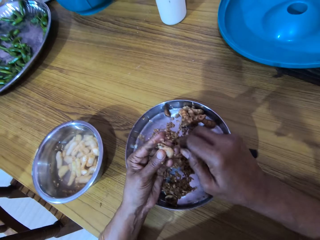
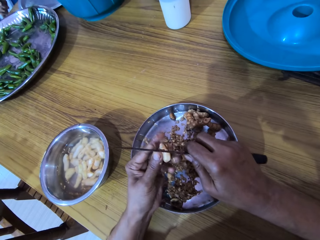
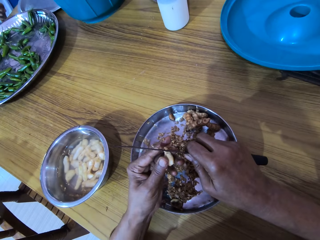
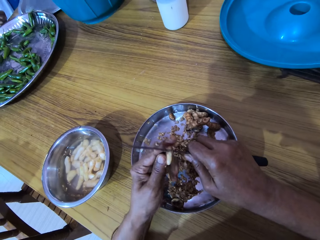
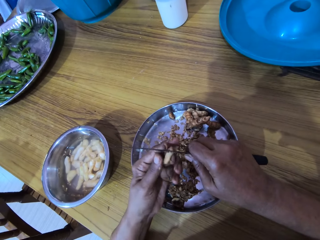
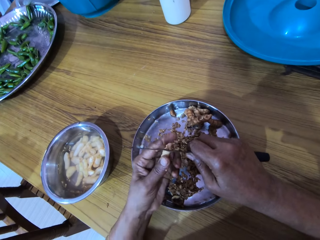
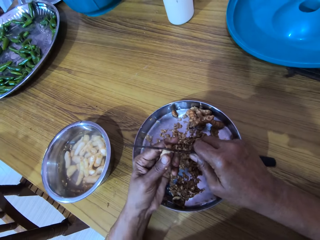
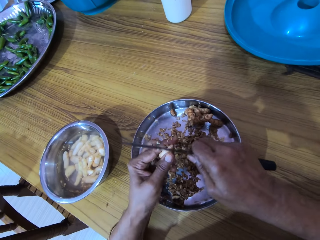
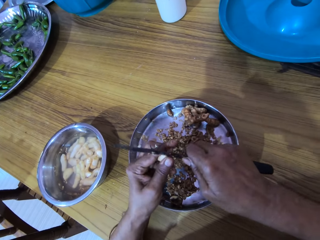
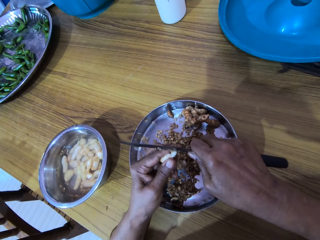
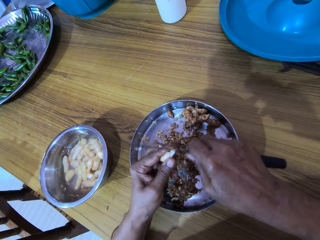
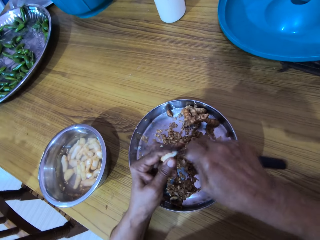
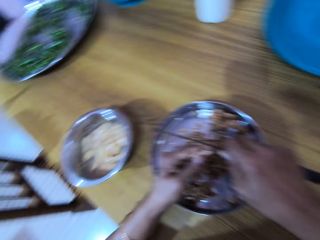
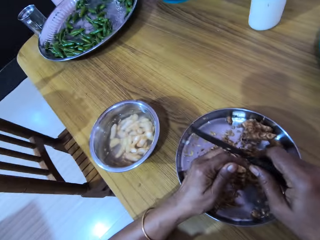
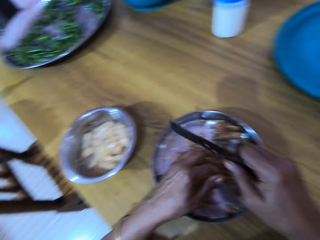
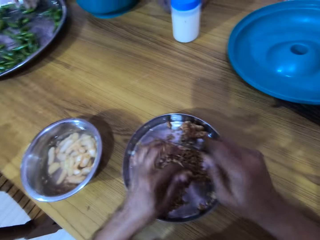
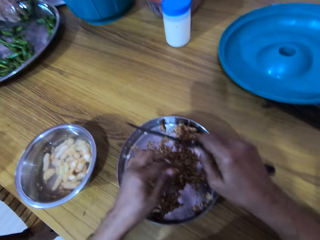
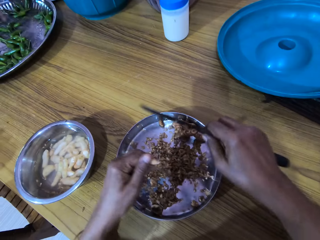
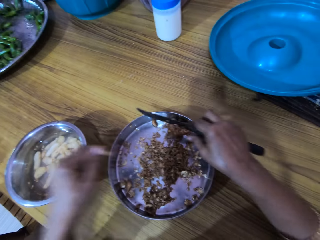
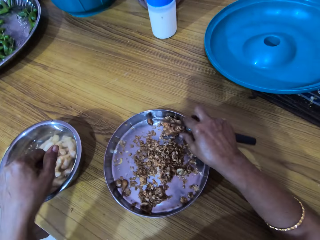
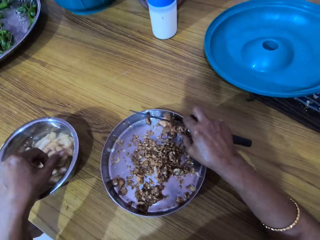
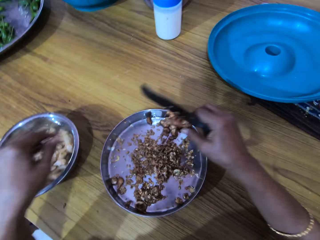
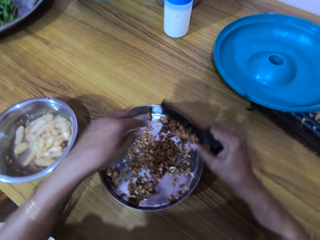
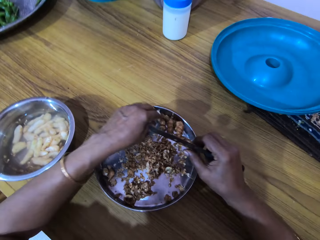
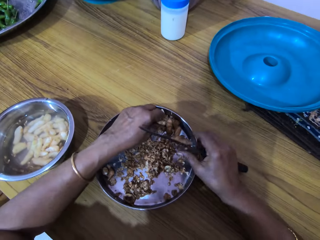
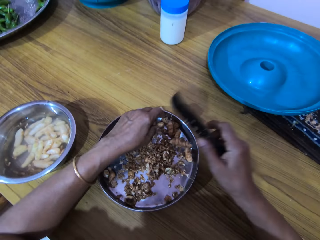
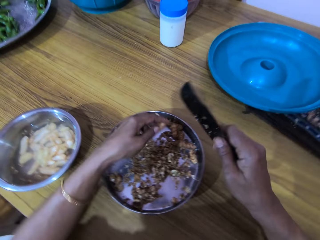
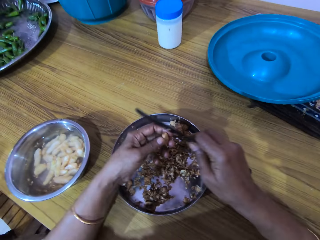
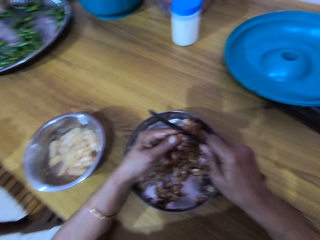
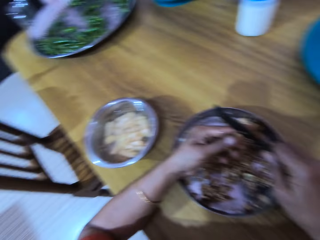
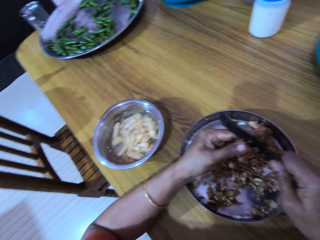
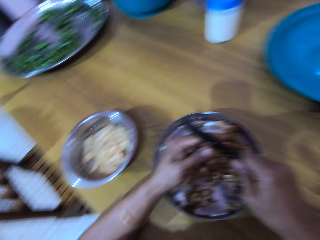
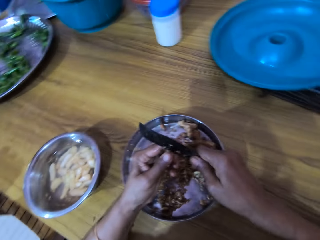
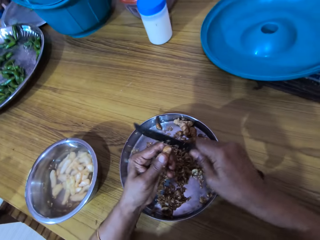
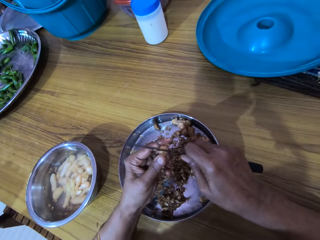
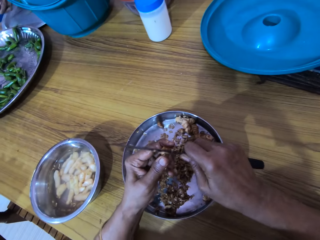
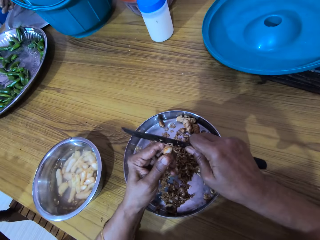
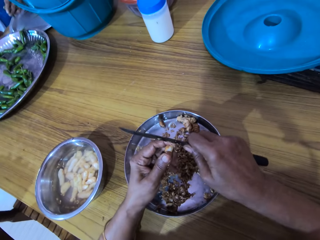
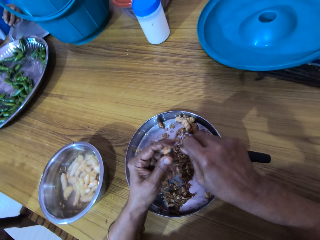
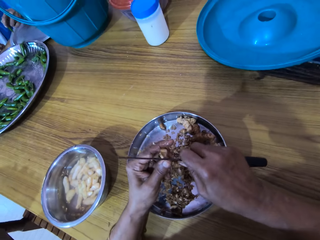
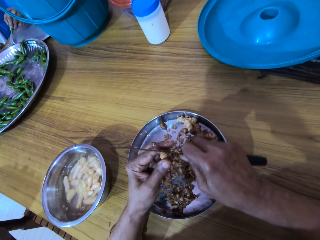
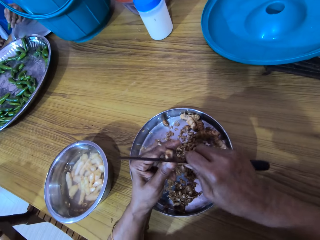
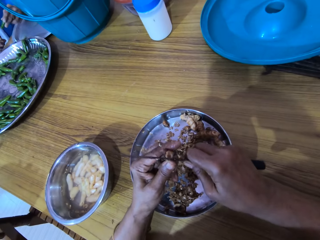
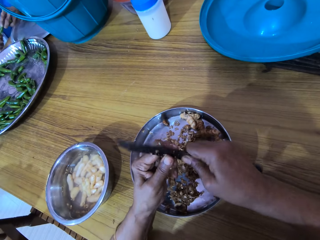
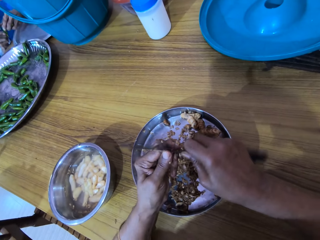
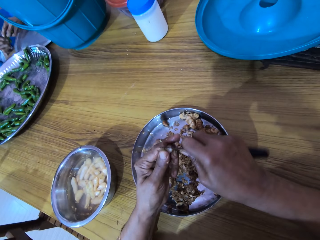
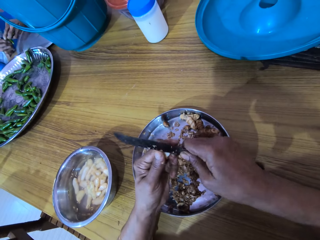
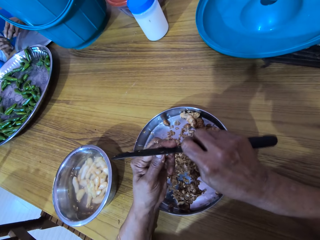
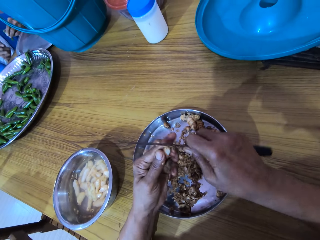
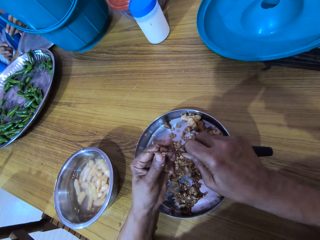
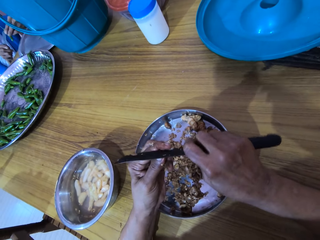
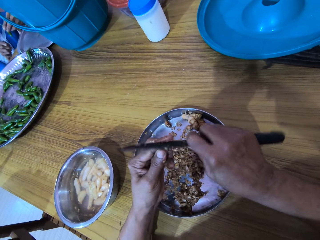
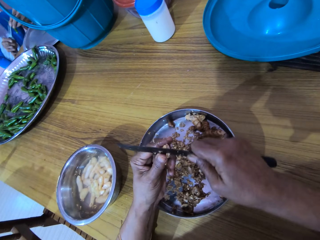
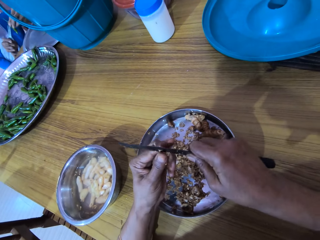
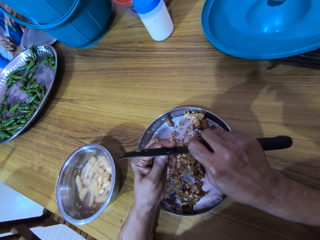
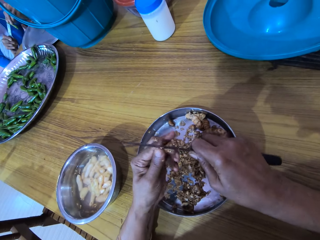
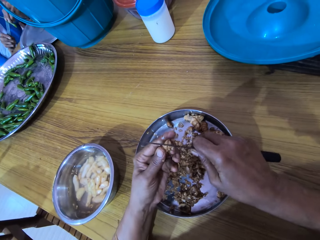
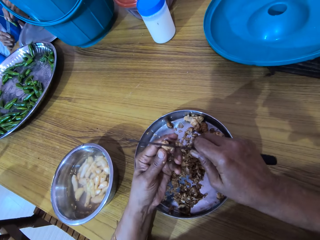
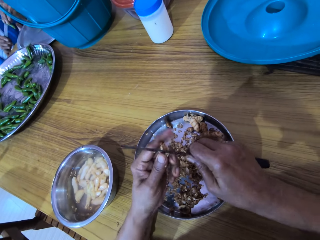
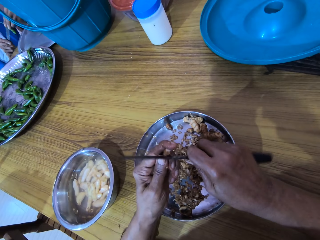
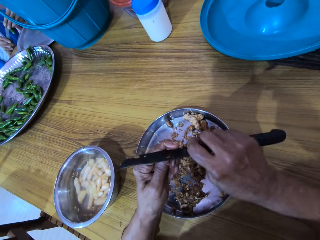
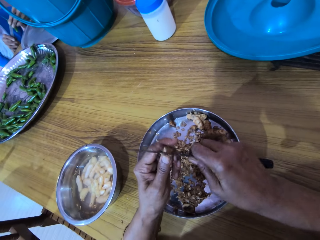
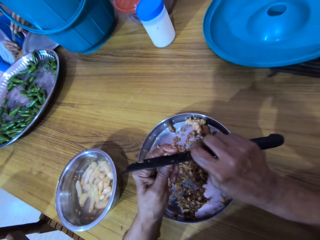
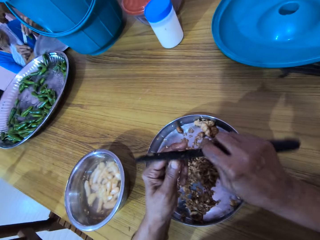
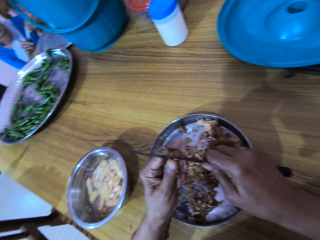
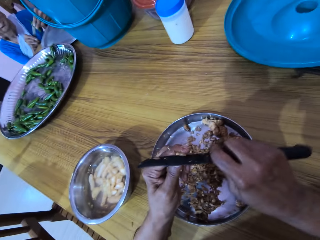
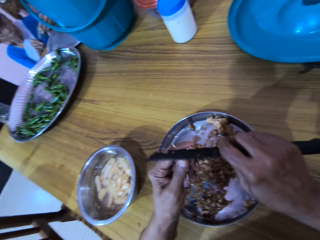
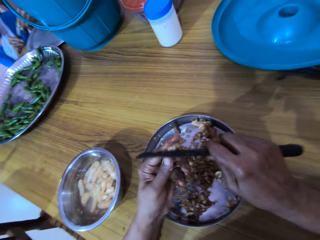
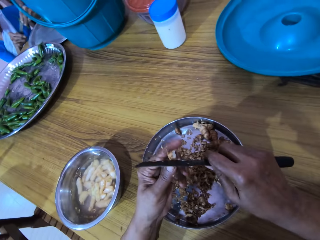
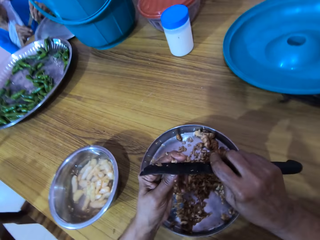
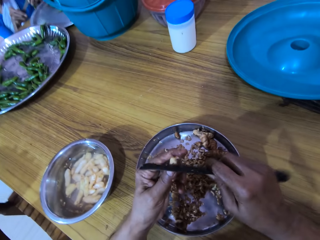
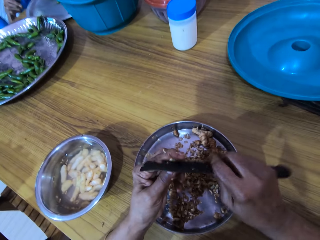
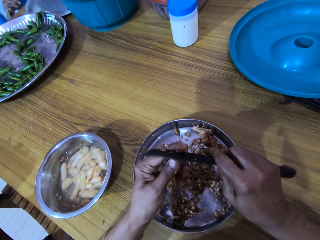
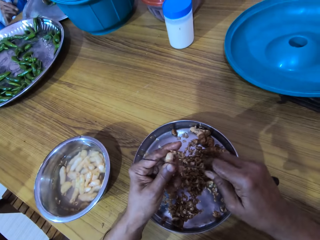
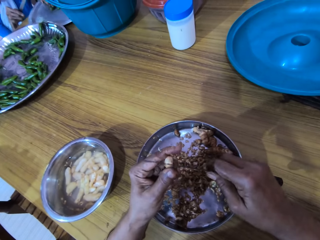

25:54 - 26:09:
The camera wearer shakes both hands. She drops the ginger in the bowl on the table with her left hand. She picks the ginger from the plate on the table with her right hand. She drops the ginger in the plate with her right hand. She picks the ginger from the plate on the table with her left hand. She peels the ginger in her left hand with the knife in her right hand. The woman holds a chili pepper with her left hand. The woman cuts the chili pepper in her left hand with the knife in her right hand. The camera wearer converses with the woman.

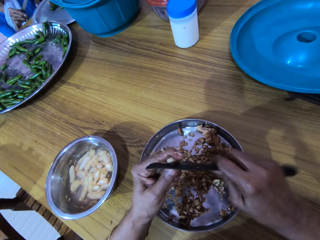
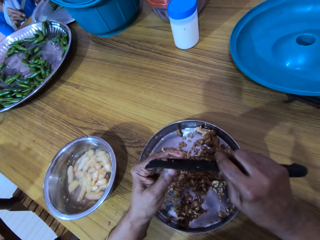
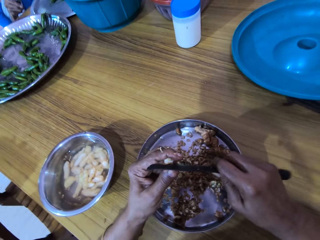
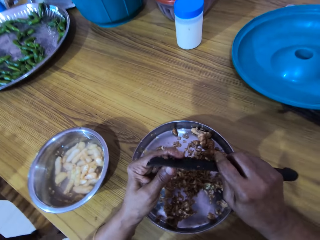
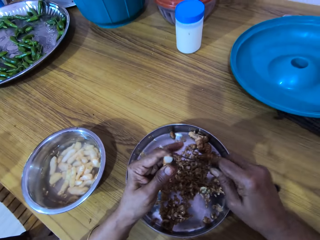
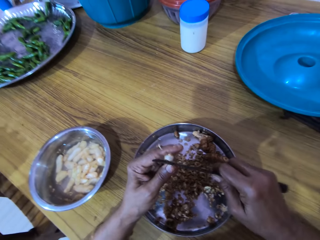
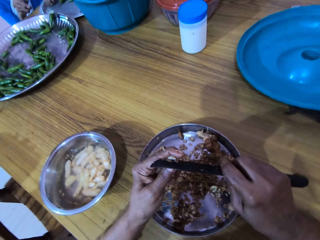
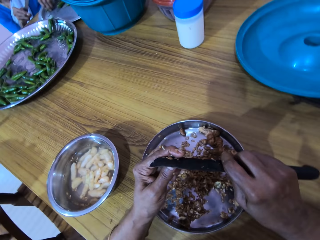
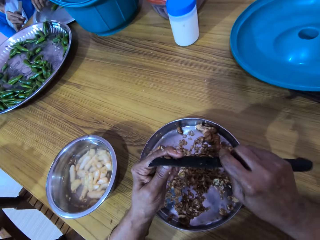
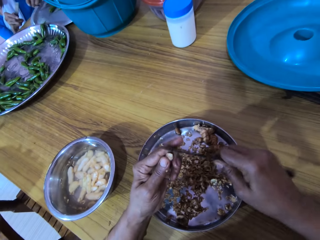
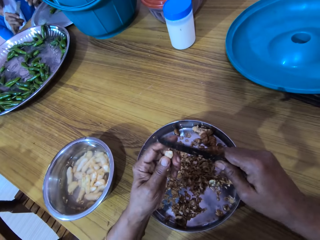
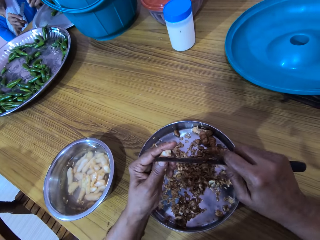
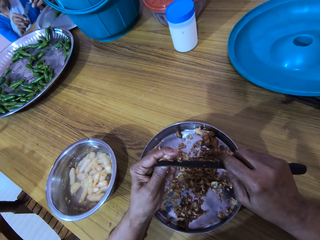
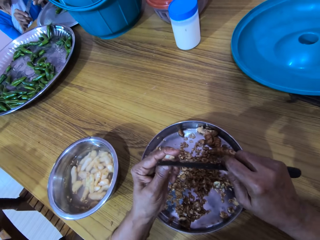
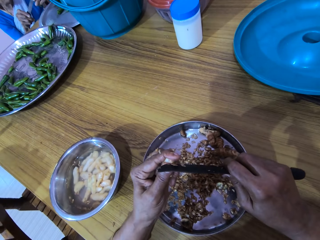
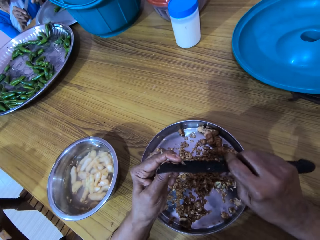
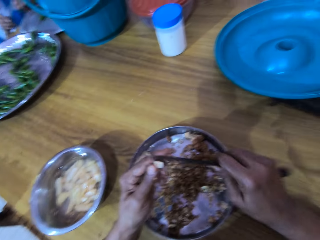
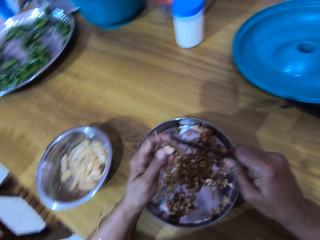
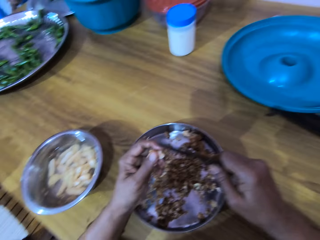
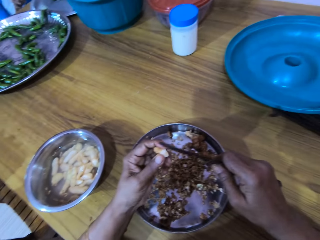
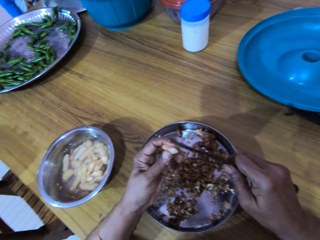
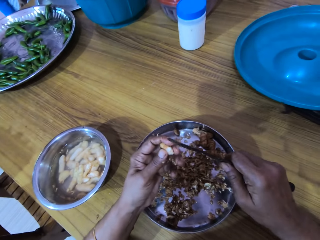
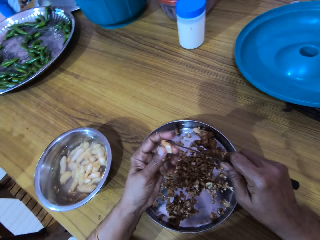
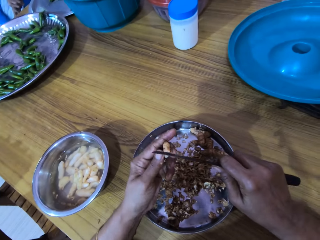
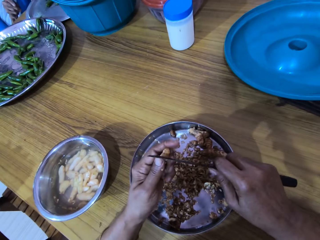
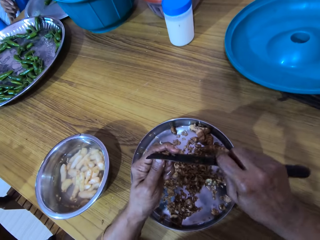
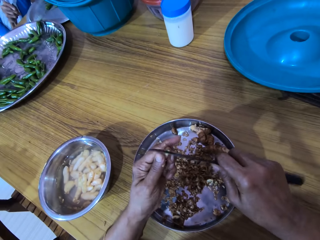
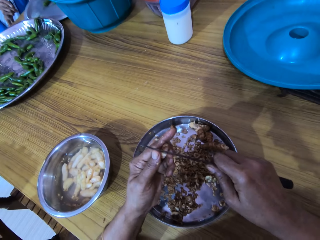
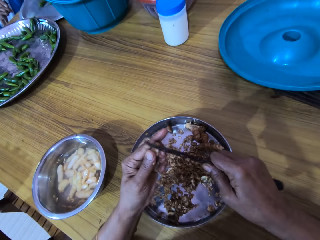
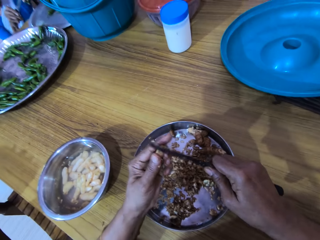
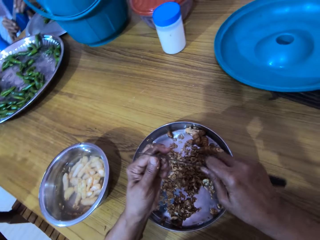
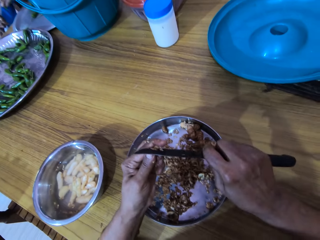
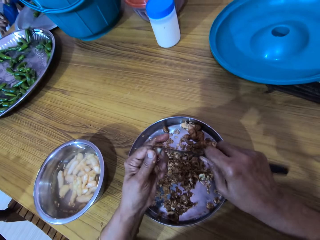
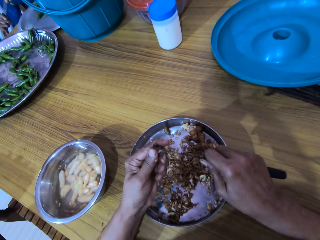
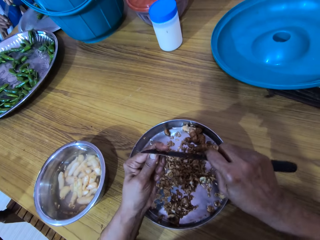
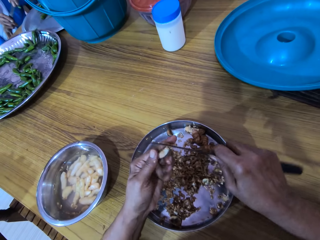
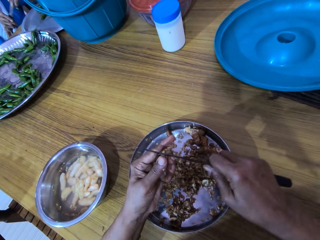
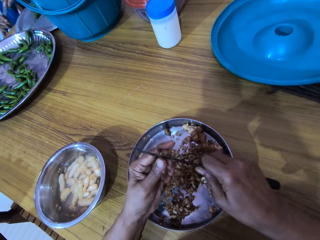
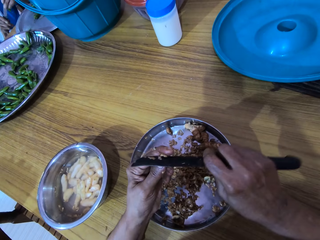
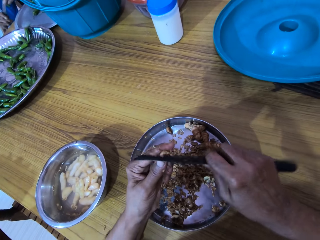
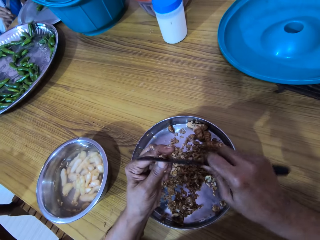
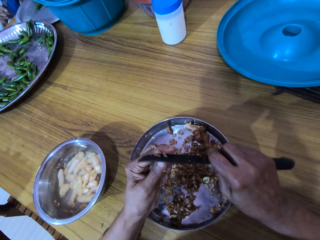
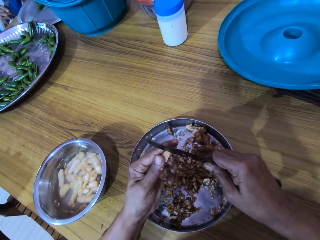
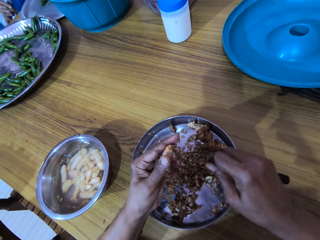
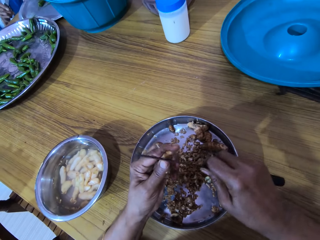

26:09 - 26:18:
The woman picks a chili pepper from the tray on the table with her left hand and cuts the chili pepper in her left hand with the knife in her right hand.
